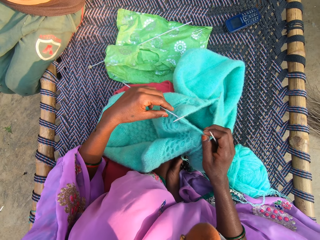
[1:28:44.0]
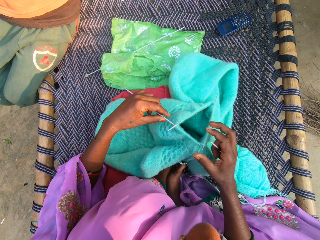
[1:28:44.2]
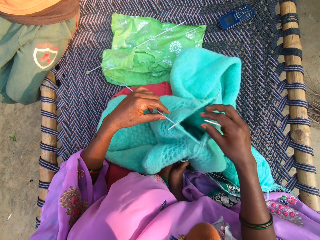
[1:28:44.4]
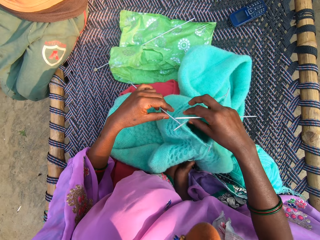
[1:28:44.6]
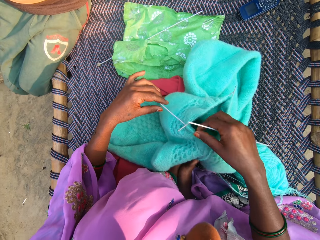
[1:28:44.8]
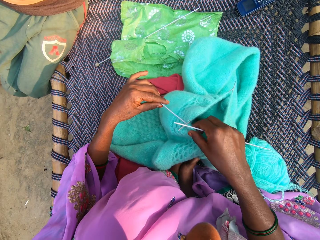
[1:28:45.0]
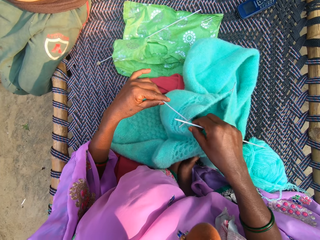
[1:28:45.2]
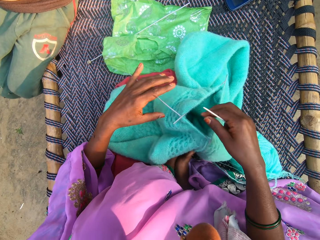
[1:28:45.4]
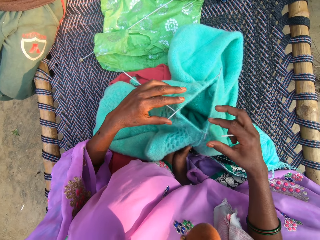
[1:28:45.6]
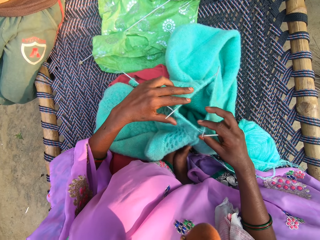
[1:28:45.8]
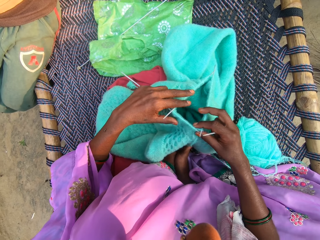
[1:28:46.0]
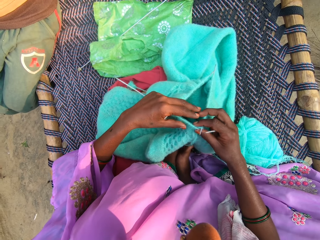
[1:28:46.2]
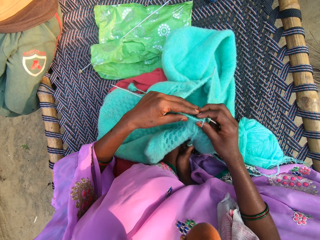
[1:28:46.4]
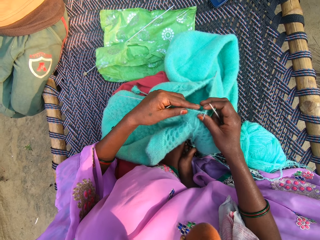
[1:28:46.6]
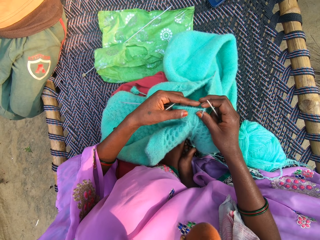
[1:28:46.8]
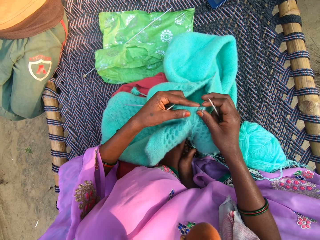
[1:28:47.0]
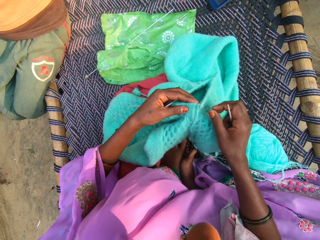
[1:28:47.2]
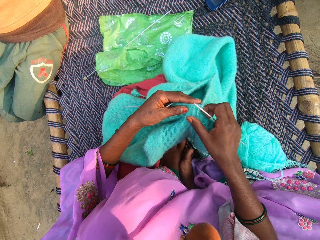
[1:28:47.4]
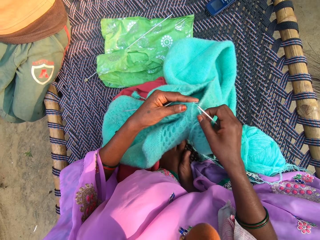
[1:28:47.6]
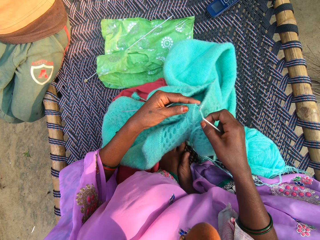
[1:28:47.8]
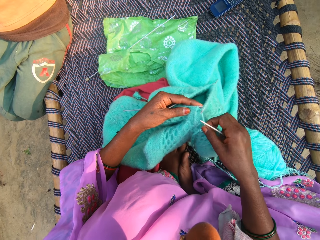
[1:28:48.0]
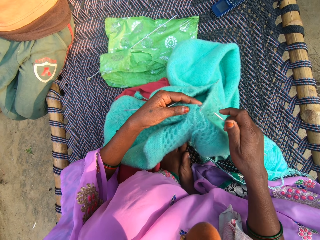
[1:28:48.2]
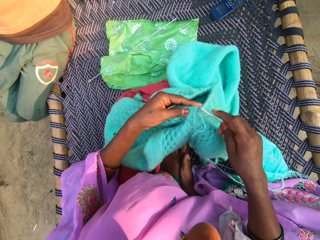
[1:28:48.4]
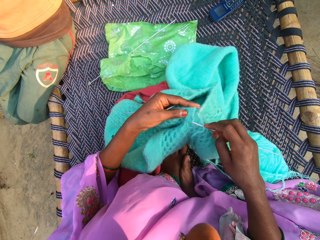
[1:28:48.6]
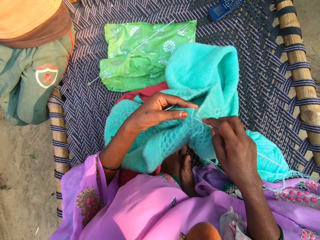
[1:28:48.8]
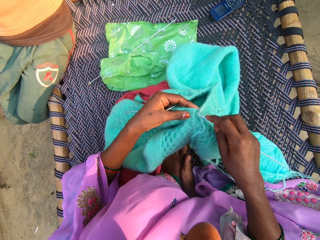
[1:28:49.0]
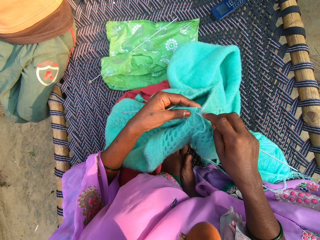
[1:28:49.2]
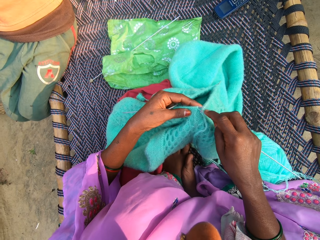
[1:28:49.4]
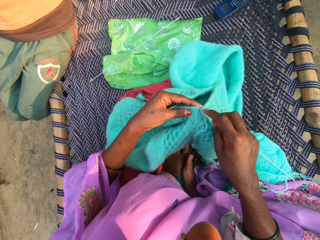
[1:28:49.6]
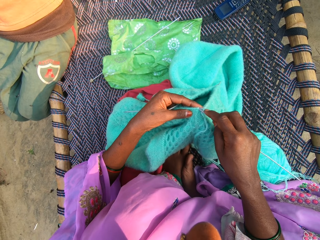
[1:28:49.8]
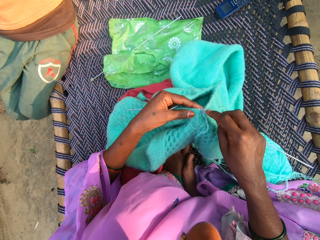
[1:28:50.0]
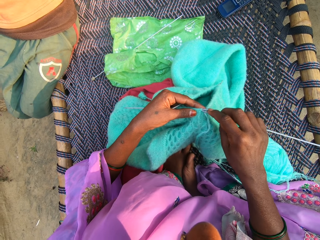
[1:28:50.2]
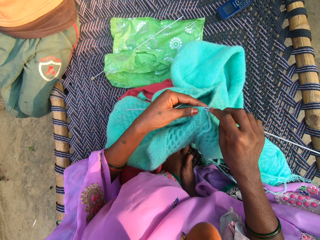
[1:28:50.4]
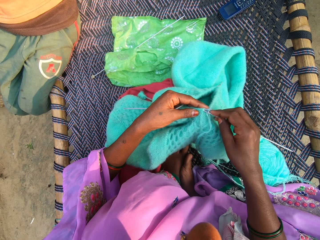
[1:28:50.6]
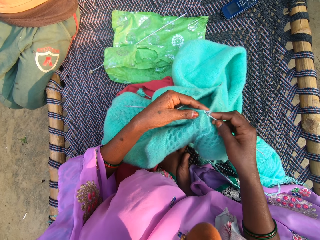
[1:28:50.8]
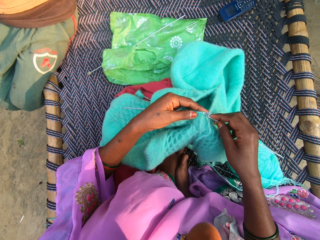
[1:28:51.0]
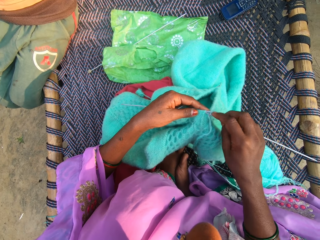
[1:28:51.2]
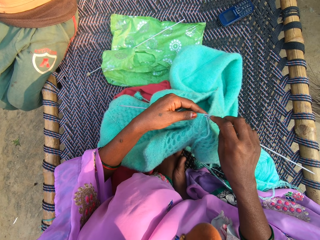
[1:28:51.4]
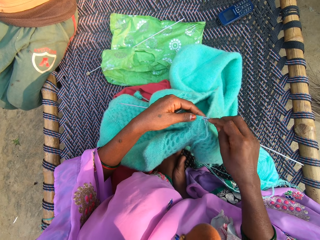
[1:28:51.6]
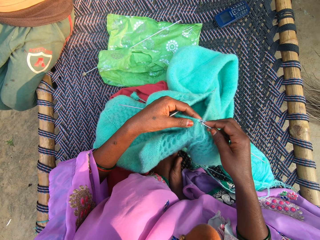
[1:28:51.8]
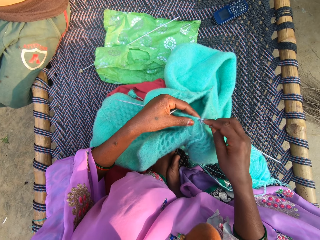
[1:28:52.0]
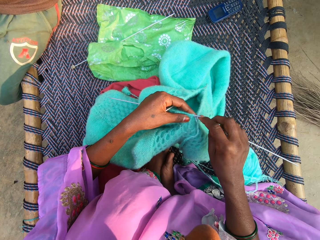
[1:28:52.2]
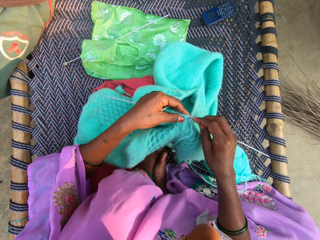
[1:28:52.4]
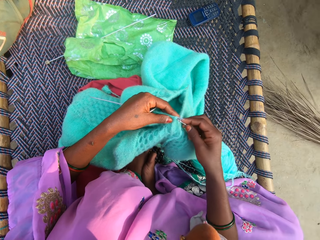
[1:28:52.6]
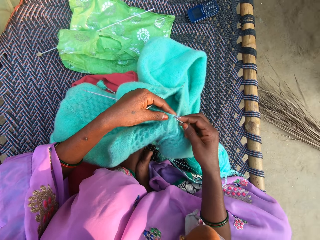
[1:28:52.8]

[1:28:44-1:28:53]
The camera wearer adjusts the crocheting needles. She pulls on the yarn with her hand. She talks to the man. She puts the needle into the thread. She pulls on the crocheted yarn with the crocheting needle.

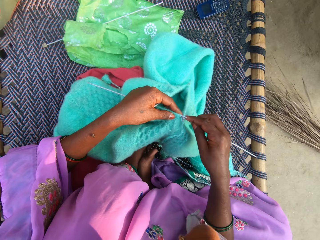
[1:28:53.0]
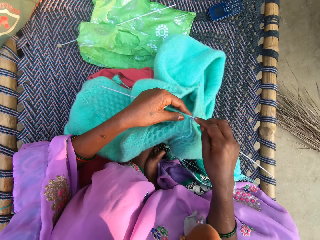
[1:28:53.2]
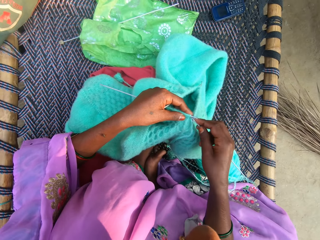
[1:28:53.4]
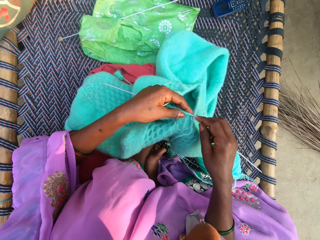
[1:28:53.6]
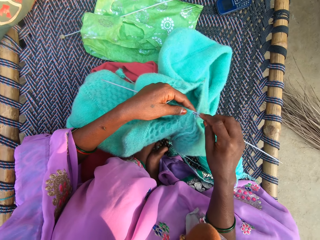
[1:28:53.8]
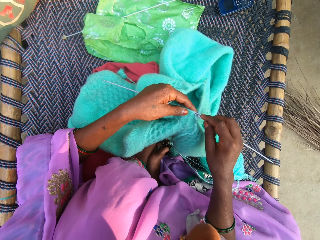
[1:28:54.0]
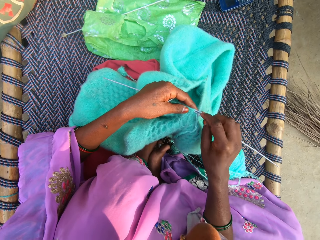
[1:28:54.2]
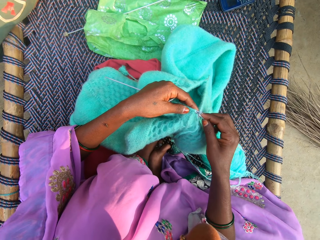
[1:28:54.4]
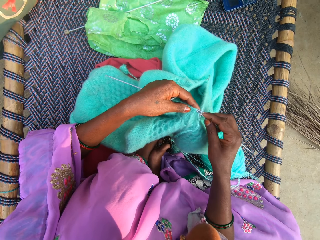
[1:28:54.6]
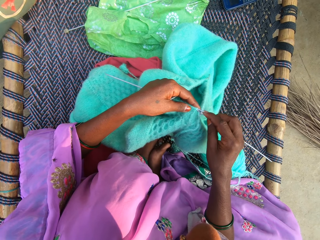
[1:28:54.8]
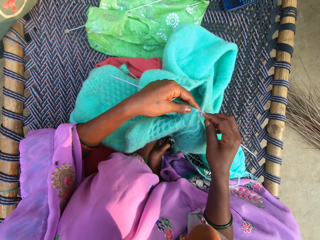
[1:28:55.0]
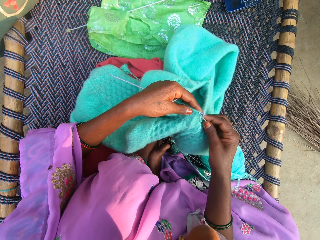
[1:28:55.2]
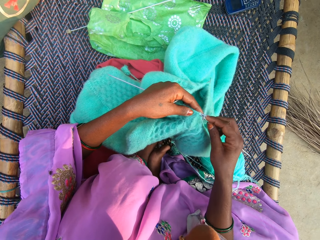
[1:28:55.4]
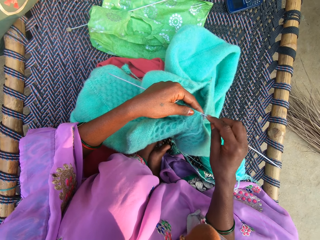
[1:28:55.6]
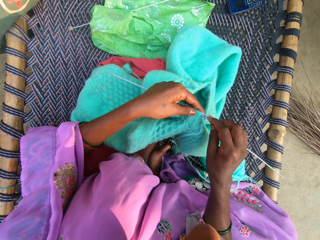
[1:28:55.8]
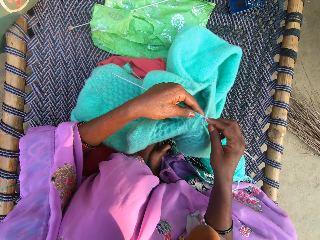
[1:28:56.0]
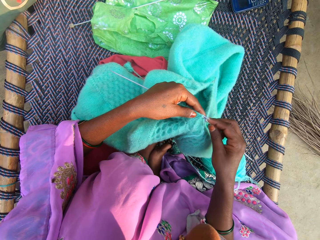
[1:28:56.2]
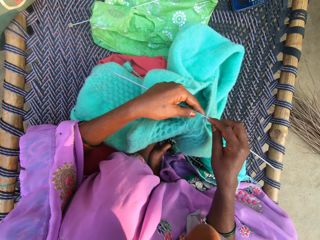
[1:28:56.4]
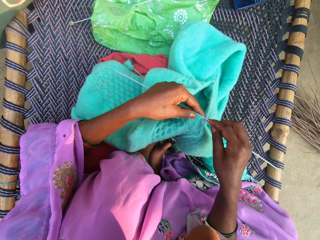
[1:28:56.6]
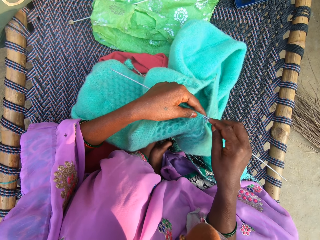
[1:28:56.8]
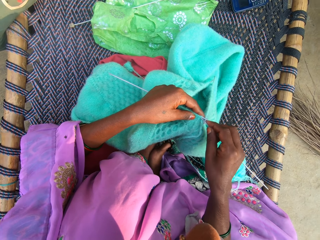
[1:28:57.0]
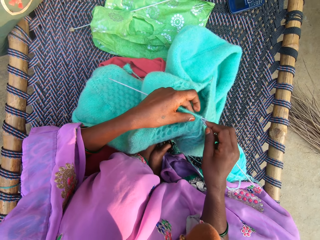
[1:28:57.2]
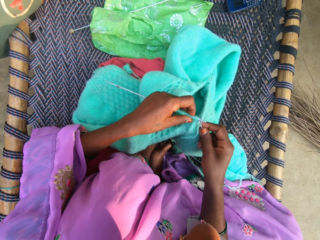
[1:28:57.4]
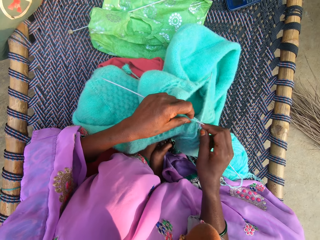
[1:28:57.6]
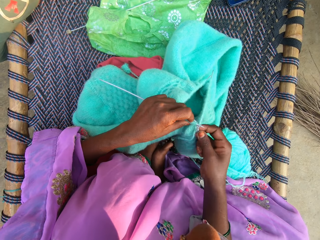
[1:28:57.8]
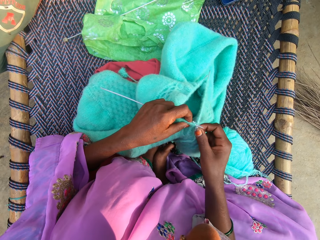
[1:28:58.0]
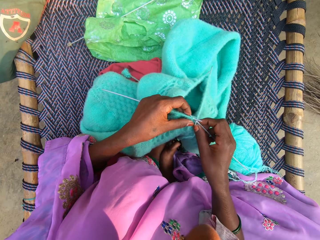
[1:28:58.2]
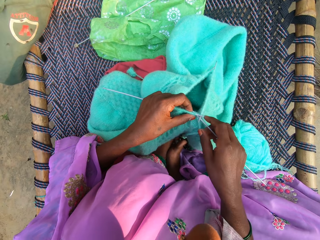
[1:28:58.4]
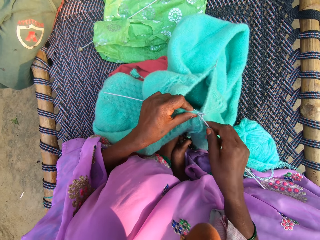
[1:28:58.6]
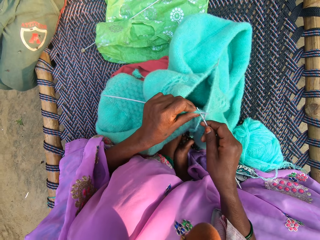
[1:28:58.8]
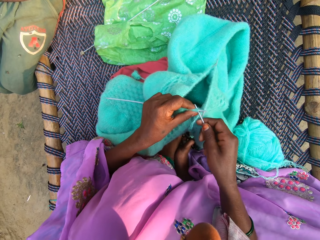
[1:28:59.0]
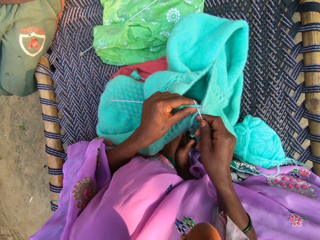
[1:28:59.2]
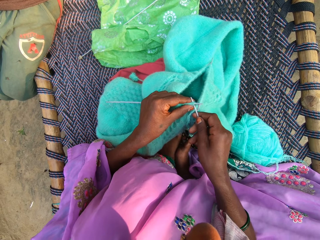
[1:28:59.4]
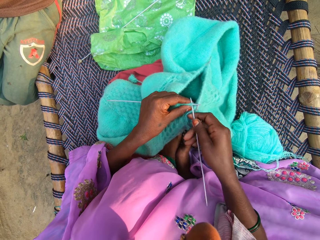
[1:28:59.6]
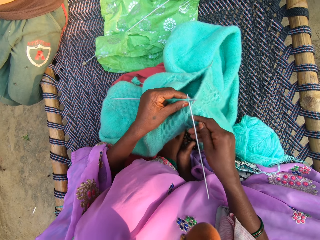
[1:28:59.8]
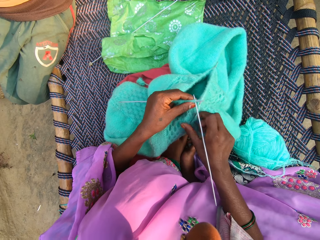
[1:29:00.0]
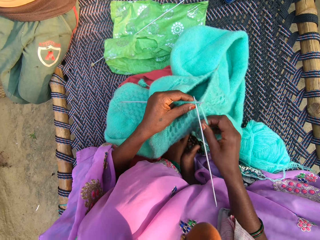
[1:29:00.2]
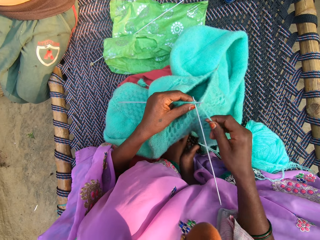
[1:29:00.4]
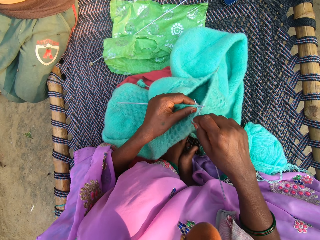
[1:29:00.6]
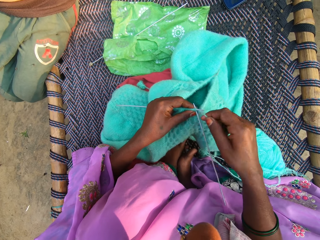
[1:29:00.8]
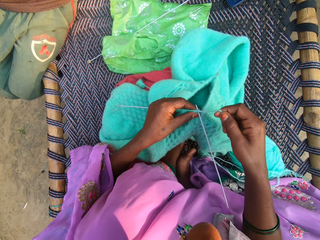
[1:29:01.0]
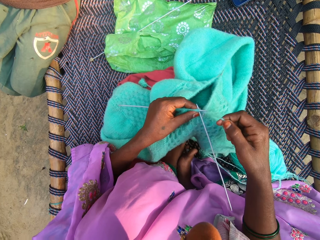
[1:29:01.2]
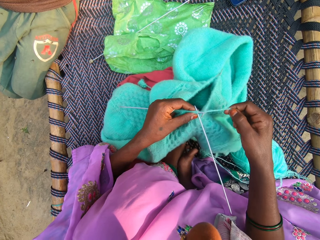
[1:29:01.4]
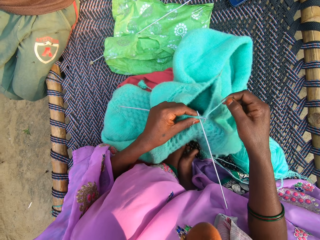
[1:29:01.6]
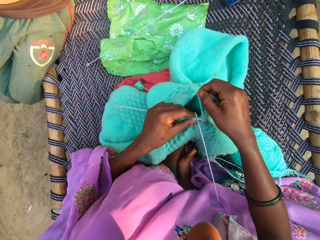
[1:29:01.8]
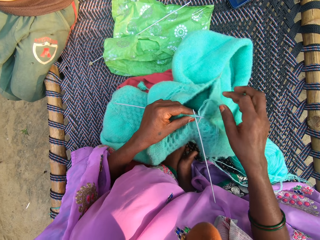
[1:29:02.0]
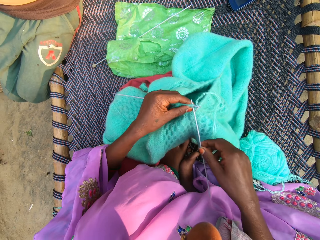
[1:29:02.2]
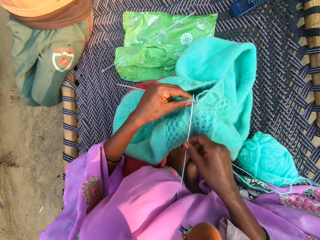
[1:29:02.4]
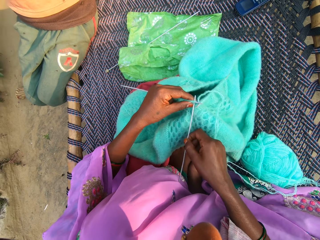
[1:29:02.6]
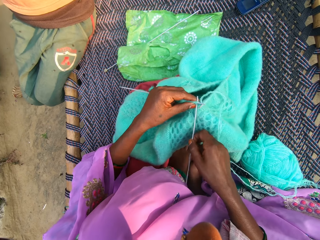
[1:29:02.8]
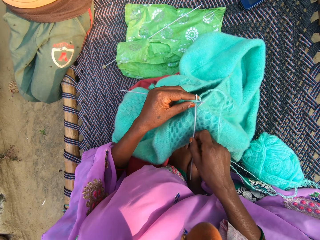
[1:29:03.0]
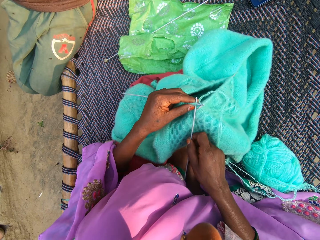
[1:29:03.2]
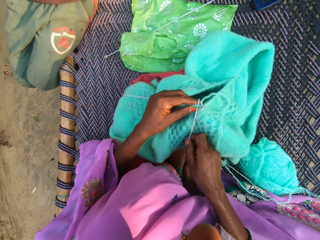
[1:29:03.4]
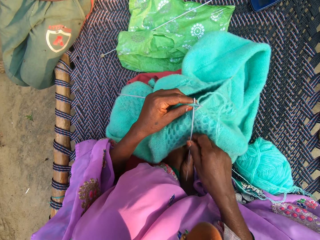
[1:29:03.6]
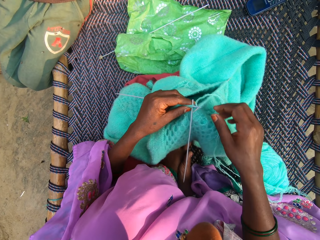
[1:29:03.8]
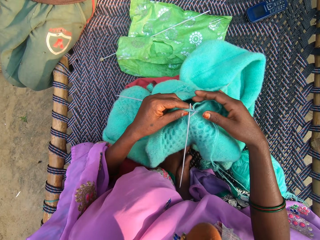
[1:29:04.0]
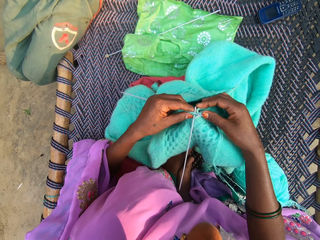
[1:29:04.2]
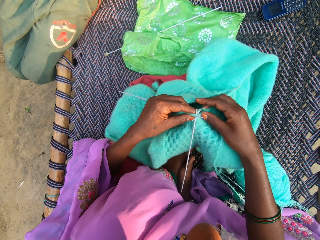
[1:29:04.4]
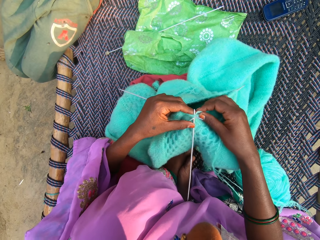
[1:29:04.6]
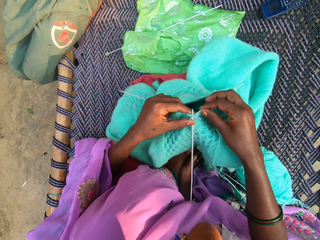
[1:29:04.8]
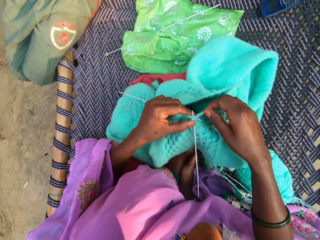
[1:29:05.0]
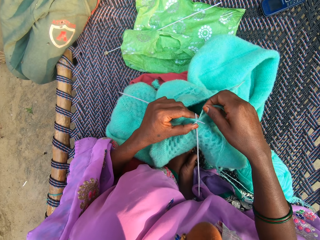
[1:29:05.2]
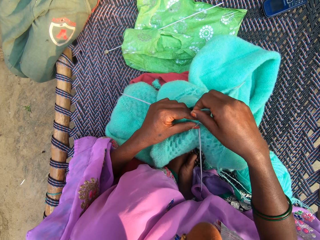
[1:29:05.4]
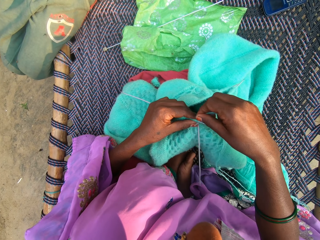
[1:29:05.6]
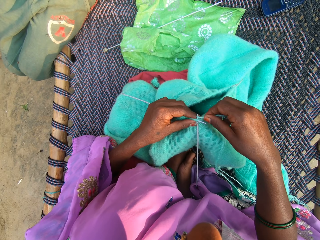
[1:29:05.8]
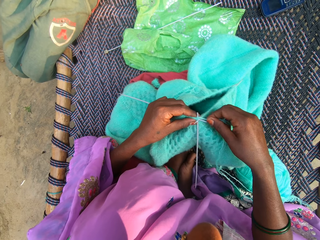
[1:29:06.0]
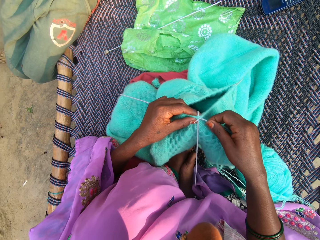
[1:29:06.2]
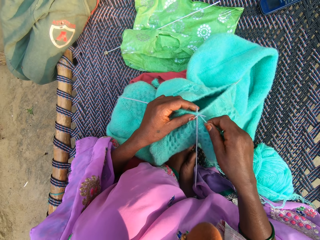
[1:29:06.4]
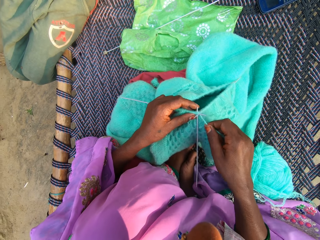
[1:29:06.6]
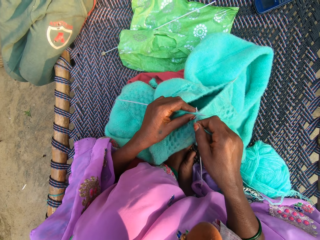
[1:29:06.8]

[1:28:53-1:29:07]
The camera wearer talks to the man. She pulls on the crocheted yarn with the crocheting needle. She talks to the man. She pushes the crocheting needle forward. She interloops the needle with the thread with both hands. She moves the yarn forward. She lets go of the yarn. She pushes the needle towards her left hand. She moves her hand forward. She holds the crocheted yarn with her hand. She rolls the yarn on the crocheting needle.
